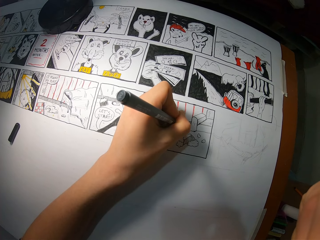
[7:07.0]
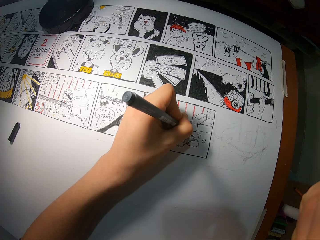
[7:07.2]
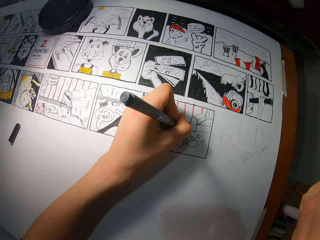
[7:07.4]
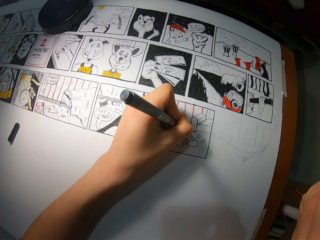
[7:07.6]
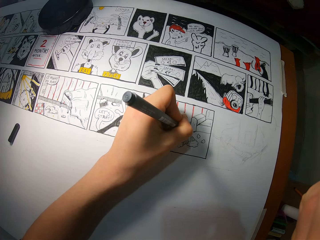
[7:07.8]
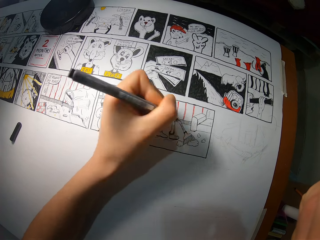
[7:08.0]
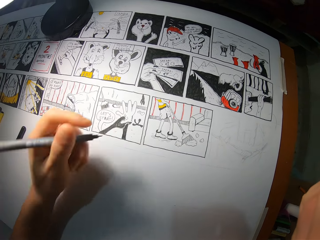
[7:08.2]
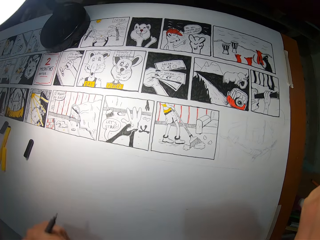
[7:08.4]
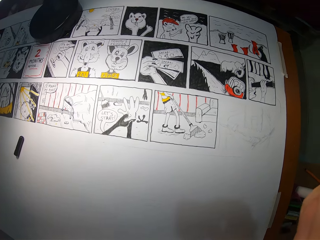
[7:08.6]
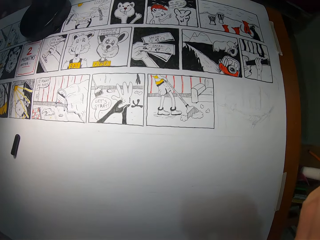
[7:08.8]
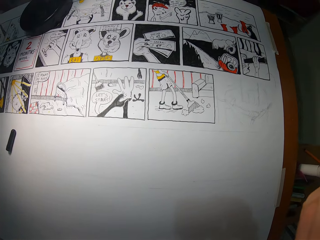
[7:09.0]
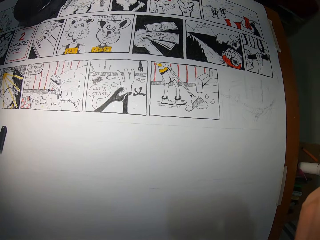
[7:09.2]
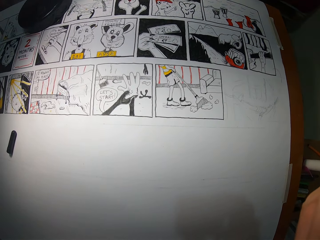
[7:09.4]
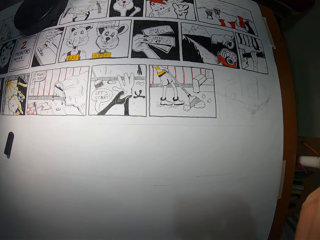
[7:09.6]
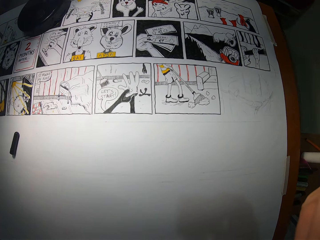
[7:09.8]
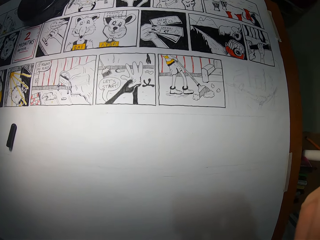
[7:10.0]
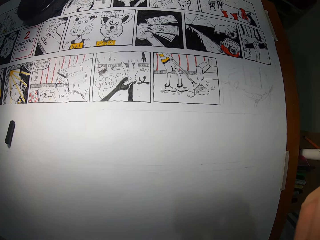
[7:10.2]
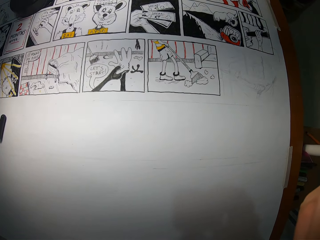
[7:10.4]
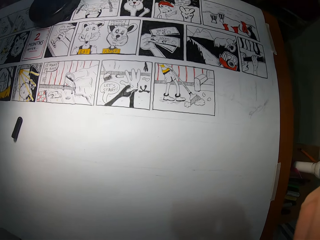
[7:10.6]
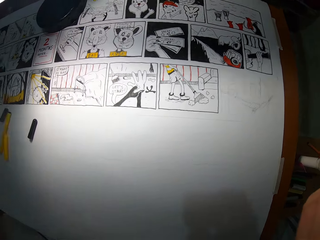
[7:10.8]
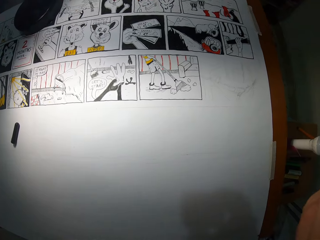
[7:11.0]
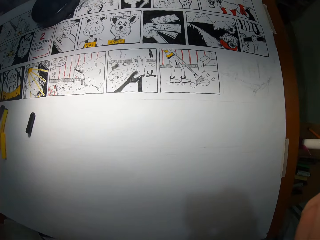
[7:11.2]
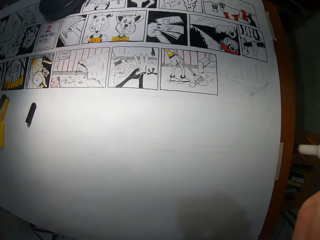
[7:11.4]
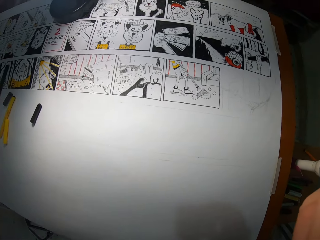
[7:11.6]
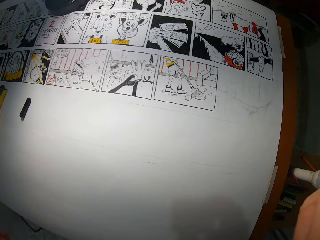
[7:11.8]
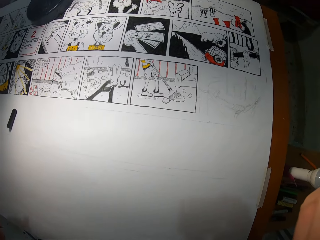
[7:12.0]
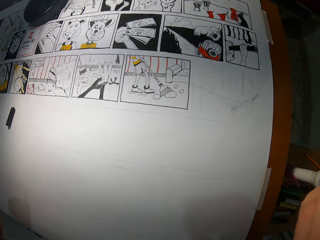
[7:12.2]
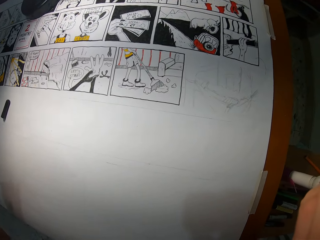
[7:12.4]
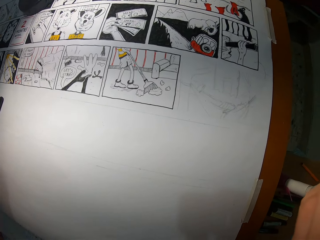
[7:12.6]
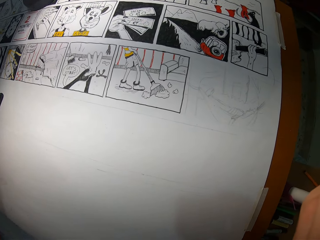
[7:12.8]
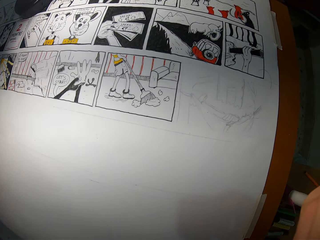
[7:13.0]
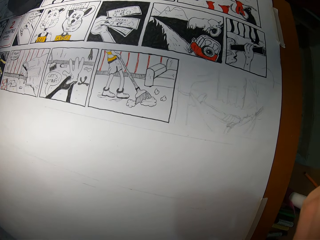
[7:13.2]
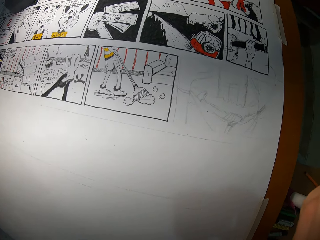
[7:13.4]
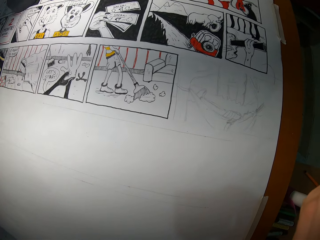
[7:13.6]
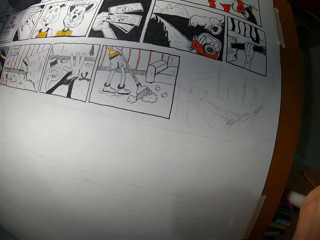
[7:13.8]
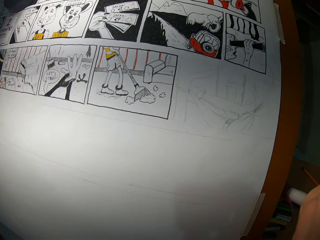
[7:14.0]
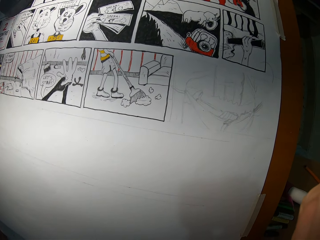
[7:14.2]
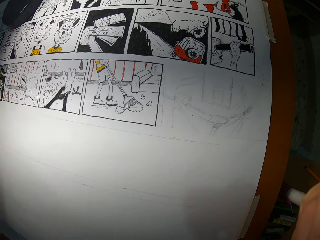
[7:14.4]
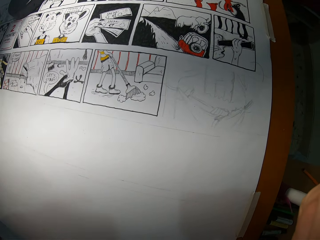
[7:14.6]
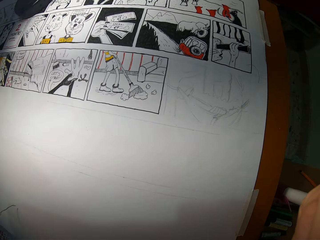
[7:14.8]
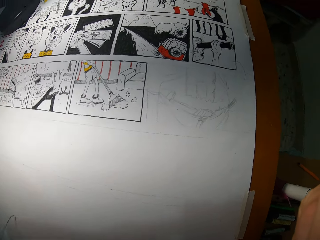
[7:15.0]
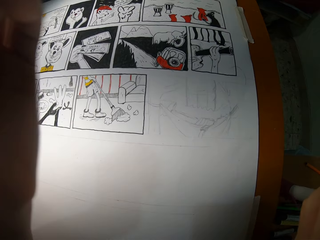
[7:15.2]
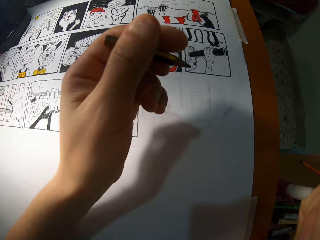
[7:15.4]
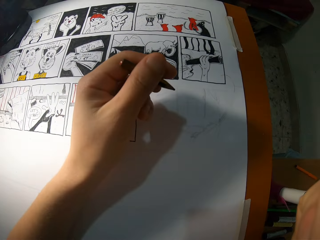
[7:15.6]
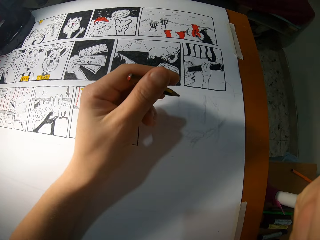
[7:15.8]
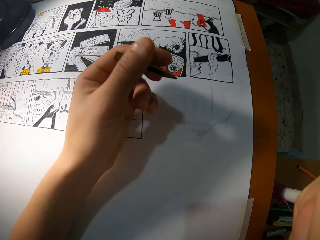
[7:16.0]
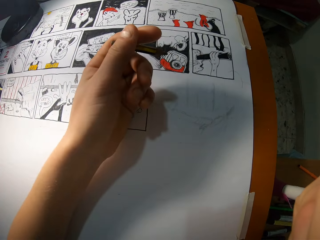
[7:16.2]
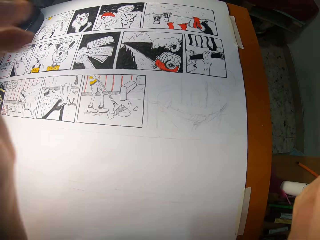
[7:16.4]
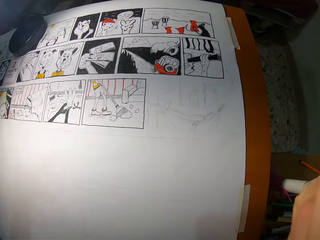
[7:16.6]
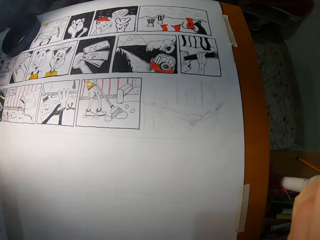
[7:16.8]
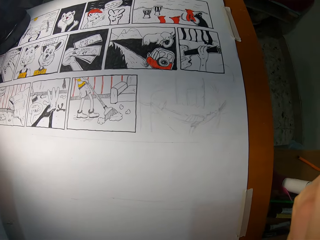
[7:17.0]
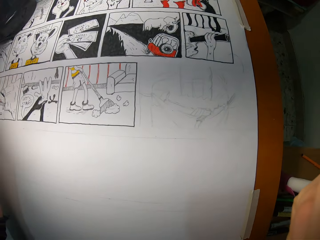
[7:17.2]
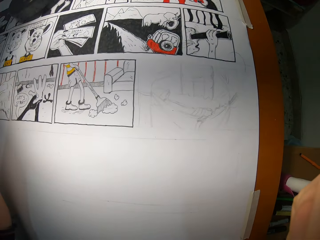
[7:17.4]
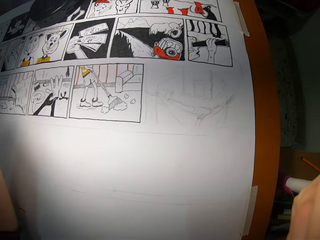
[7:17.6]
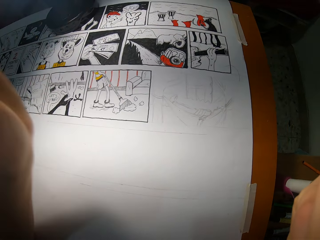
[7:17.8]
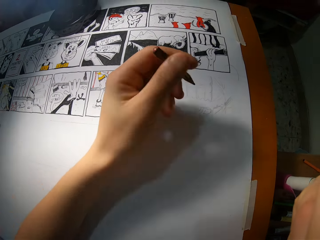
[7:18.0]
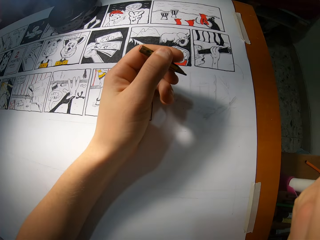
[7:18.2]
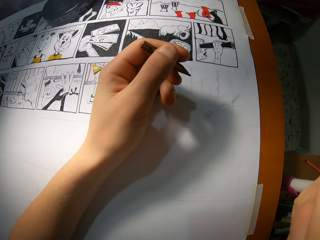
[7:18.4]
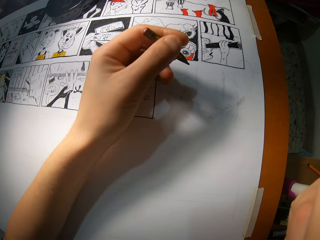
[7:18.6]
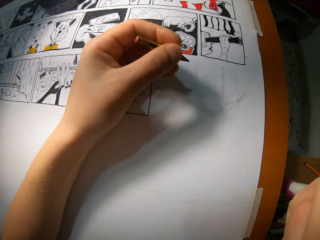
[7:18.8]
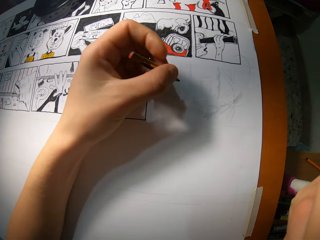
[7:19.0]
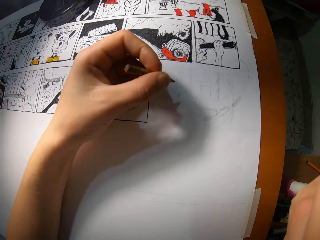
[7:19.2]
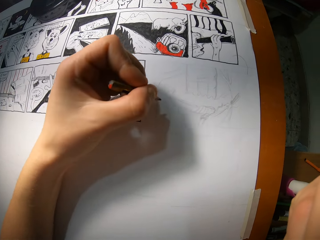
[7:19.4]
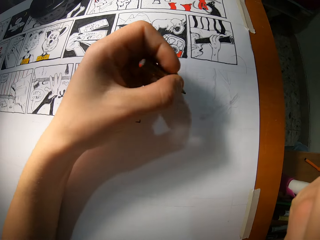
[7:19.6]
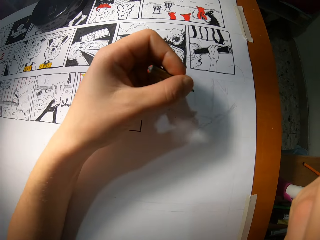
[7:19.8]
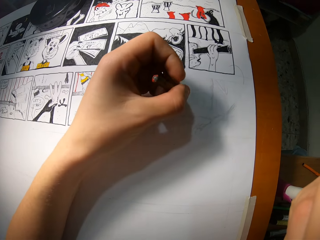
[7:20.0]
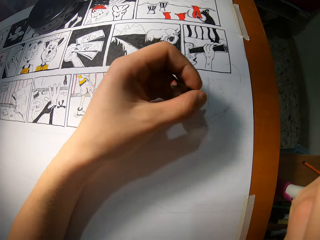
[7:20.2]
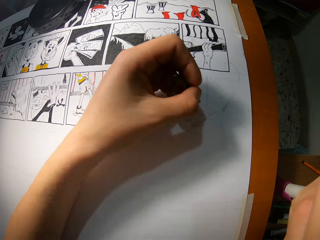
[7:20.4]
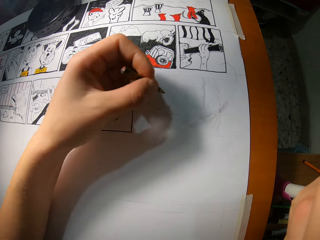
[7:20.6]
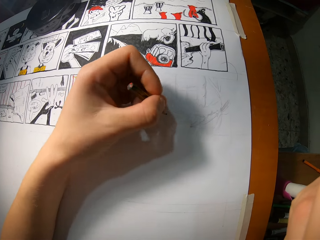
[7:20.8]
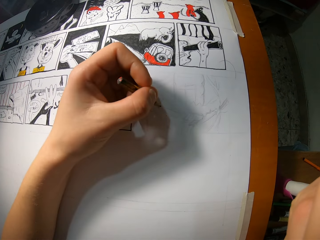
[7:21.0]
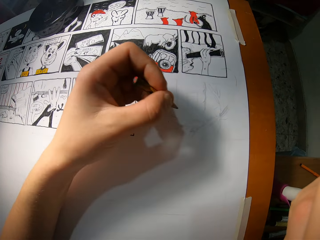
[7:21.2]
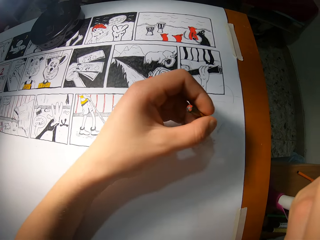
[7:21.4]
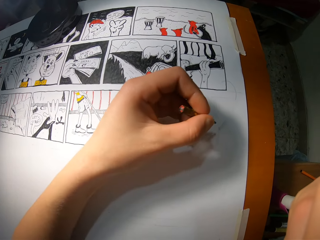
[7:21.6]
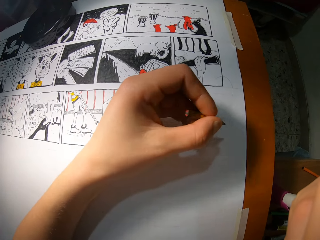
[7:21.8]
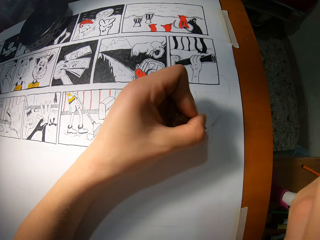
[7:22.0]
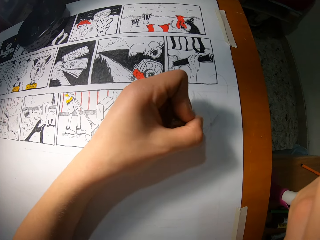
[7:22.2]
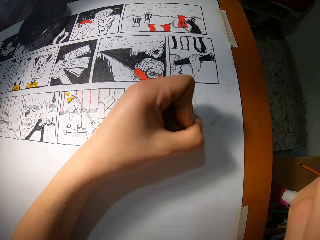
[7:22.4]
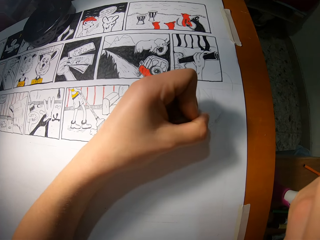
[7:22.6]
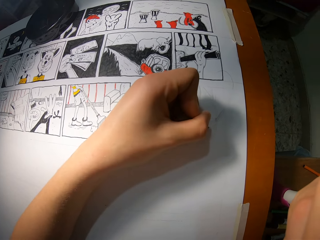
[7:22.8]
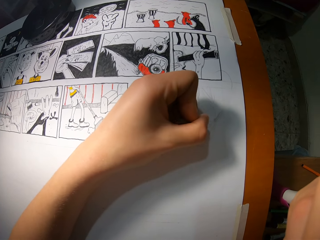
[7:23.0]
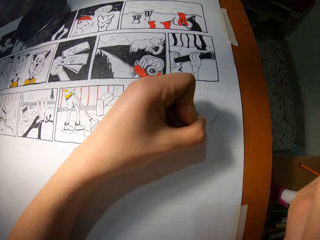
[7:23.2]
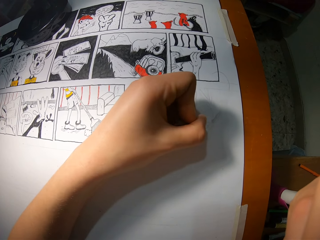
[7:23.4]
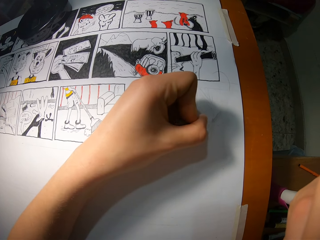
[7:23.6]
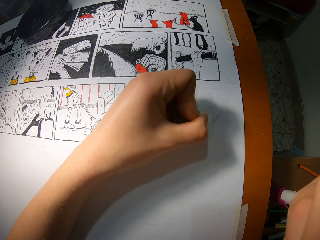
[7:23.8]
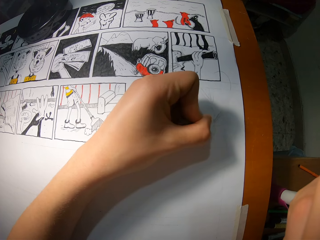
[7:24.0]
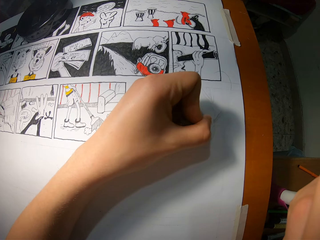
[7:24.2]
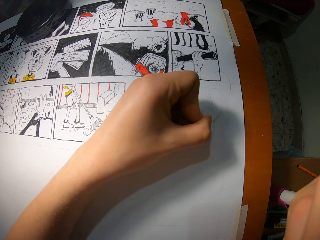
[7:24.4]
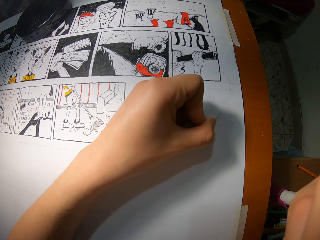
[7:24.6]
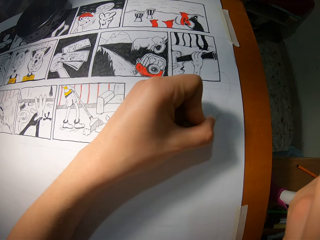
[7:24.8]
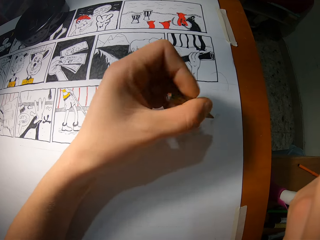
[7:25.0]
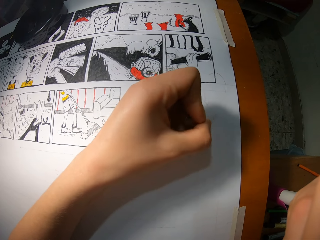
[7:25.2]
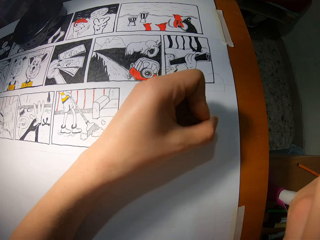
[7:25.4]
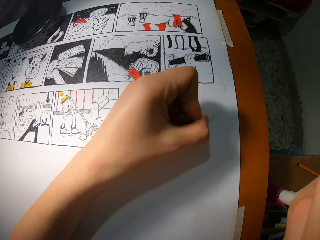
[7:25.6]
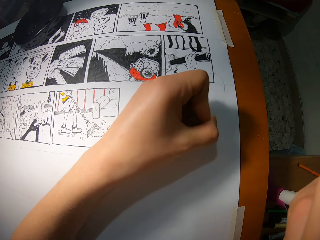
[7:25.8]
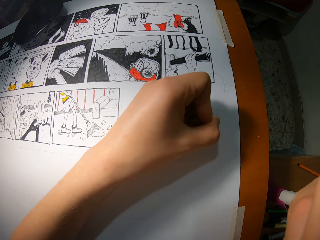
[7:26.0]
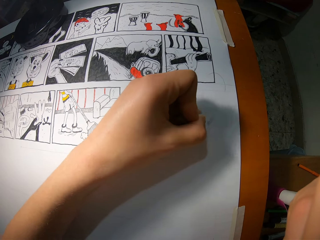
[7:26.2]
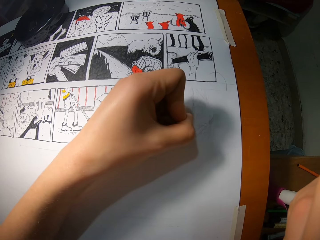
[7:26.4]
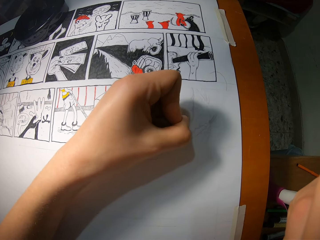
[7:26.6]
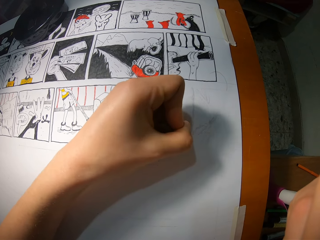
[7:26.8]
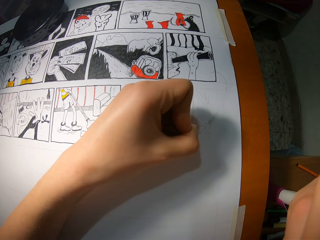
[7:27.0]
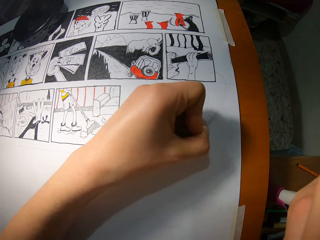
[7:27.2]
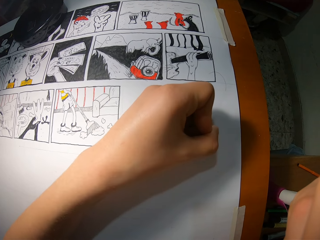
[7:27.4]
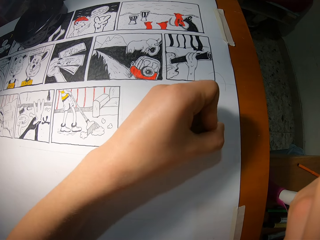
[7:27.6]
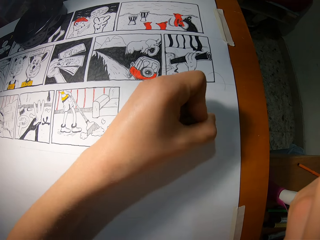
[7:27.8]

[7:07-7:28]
The camera wearer lifts up the hand. He holds a pencil with his left hand. He puts the hand down. He lifts up the hand. He puts the hand down. He draws on the paper with the pencil on his left hand.
